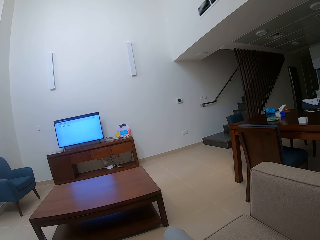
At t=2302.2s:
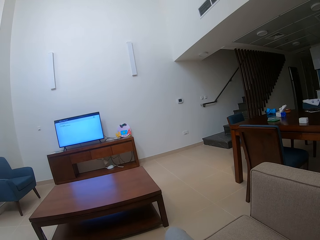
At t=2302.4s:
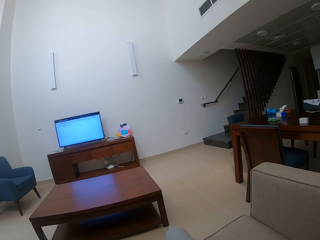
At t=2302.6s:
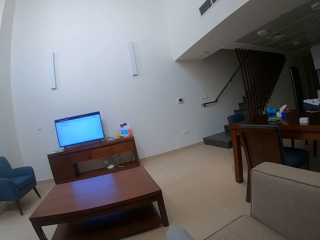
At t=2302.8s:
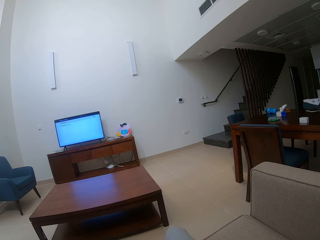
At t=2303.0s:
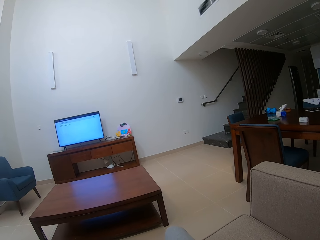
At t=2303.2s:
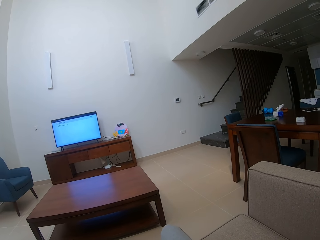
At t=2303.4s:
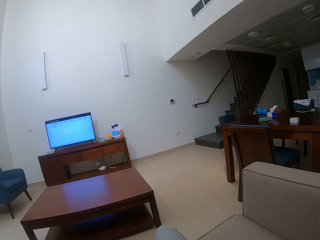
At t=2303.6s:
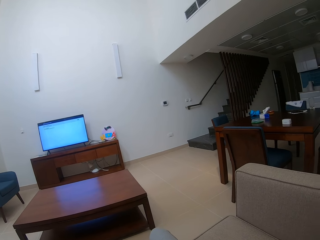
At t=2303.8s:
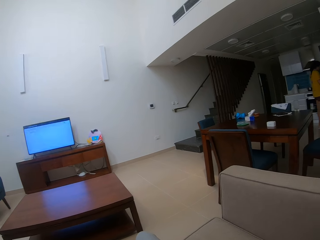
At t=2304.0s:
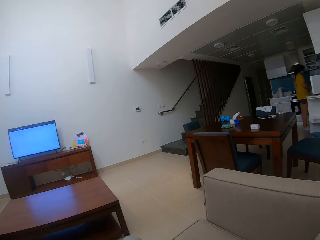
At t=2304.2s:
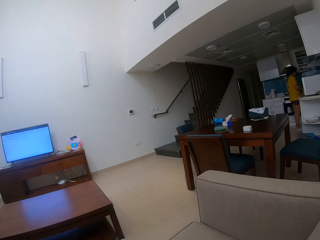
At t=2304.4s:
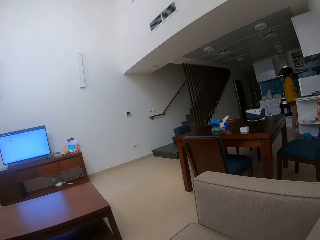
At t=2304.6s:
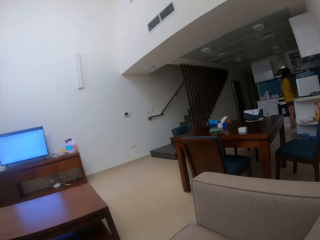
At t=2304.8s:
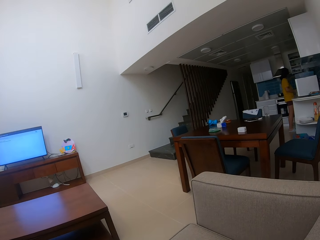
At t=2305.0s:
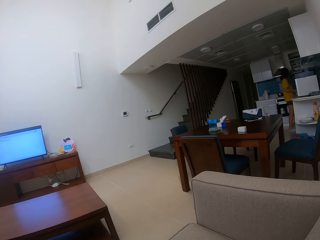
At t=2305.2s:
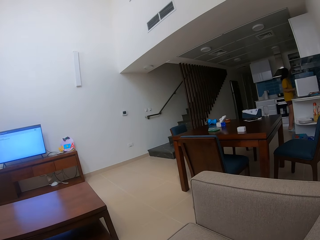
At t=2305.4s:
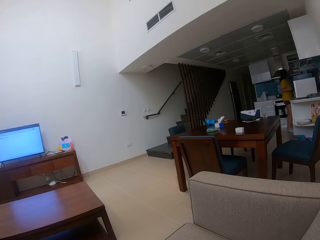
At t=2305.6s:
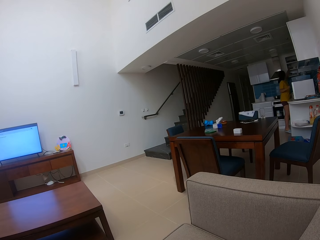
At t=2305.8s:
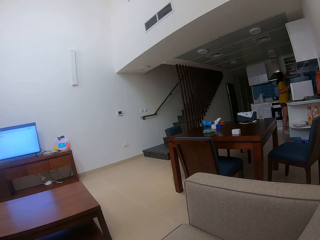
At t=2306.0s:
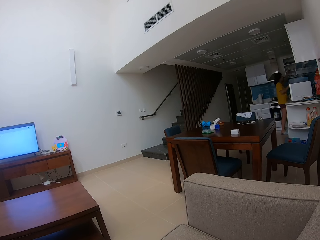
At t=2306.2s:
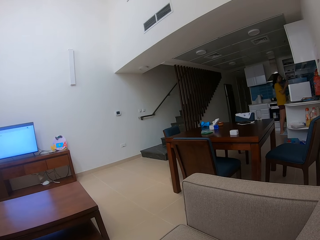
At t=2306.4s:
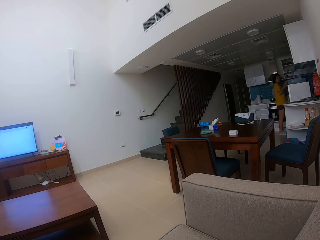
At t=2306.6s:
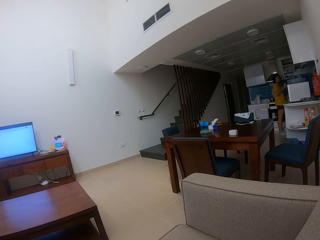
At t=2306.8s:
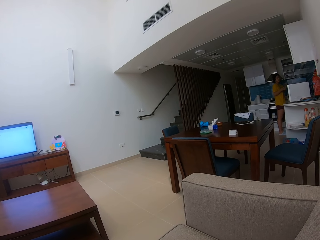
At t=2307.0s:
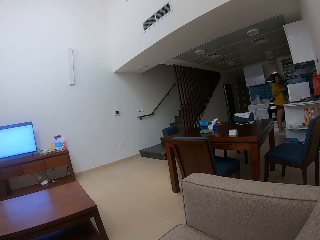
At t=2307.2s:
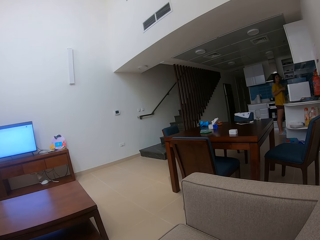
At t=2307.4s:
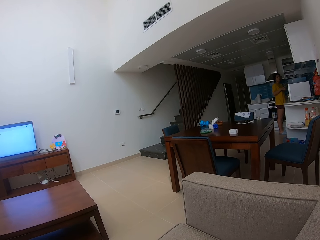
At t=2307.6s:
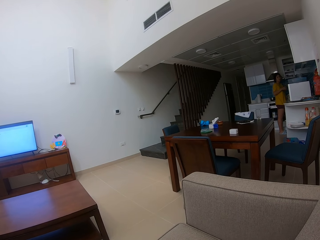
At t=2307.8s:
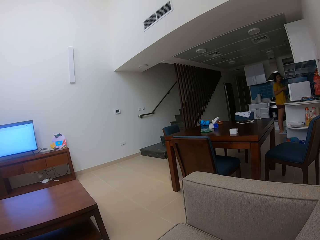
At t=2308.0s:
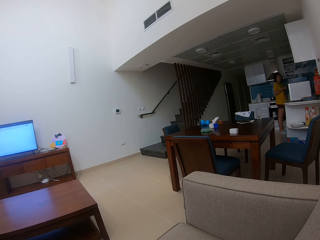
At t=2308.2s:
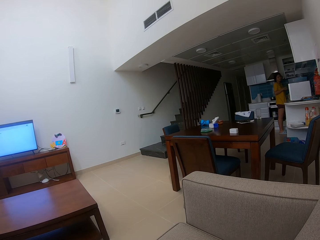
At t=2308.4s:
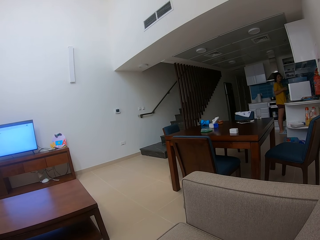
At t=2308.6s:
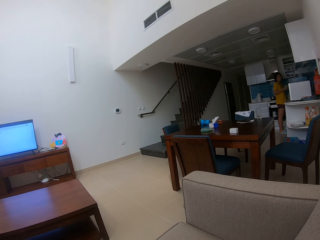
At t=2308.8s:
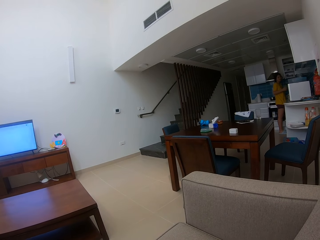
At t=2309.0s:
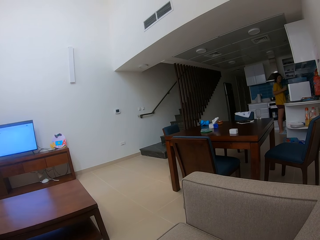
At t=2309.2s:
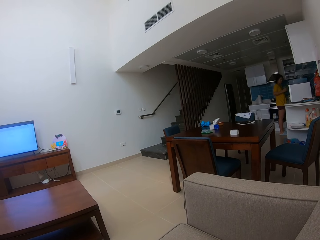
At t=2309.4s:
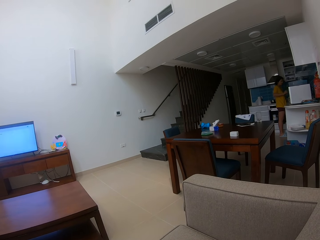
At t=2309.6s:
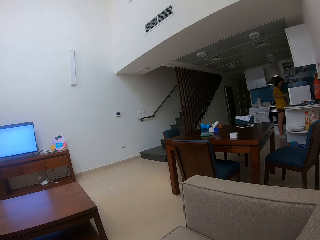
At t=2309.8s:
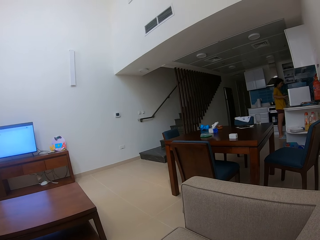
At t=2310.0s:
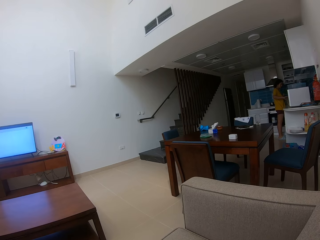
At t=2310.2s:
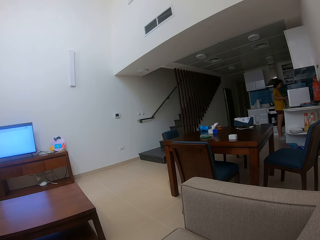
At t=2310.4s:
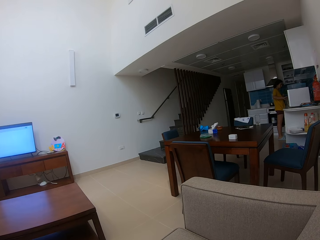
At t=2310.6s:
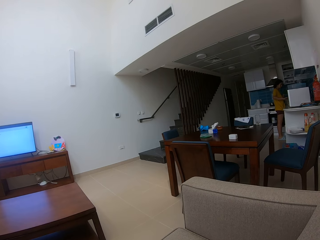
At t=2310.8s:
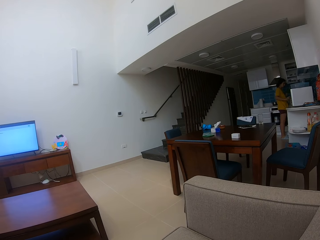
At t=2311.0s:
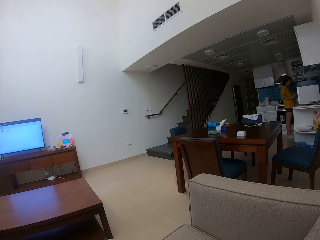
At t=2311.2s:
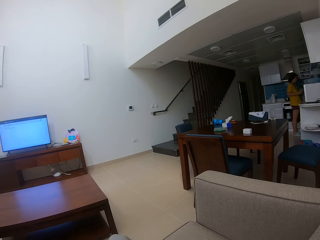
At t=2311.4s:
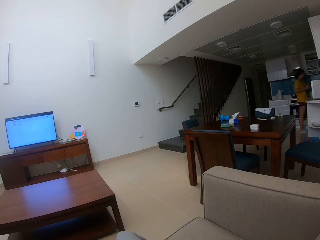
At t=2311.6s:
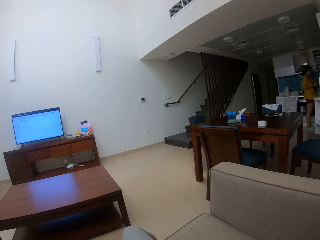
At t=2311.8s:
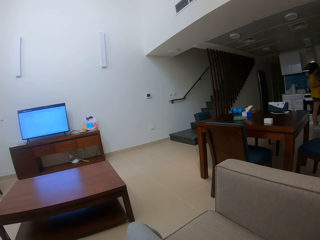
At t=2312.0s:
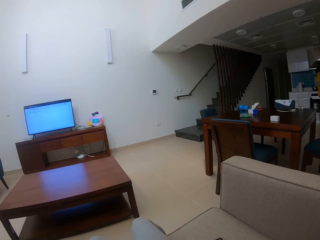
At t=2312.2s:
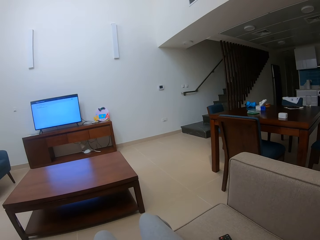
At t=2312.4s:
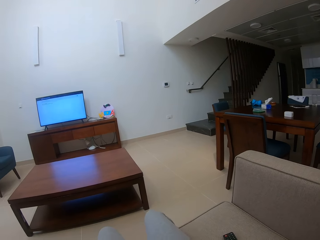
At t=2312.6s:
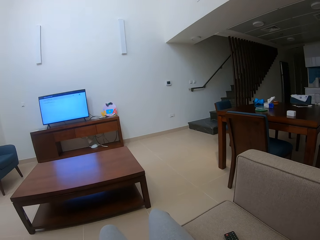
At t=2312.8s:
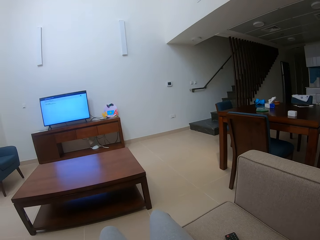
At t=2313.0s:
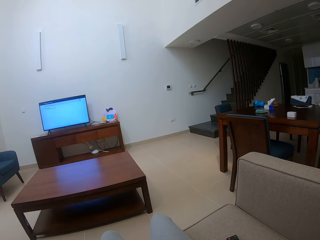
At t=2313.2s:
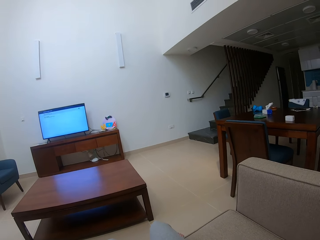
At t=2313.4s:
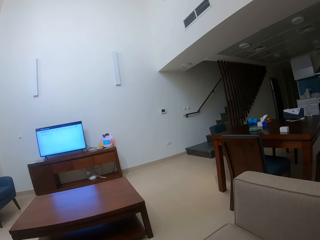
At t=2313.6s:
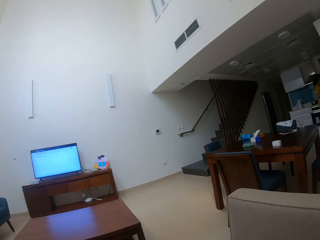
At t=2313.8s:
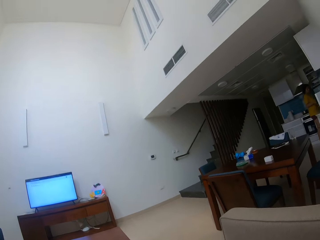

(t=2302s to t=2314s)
The camera wearer looks around the house. They stare at the person. They look around the house.

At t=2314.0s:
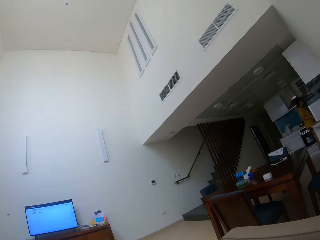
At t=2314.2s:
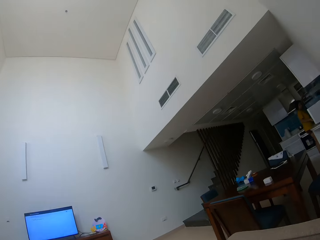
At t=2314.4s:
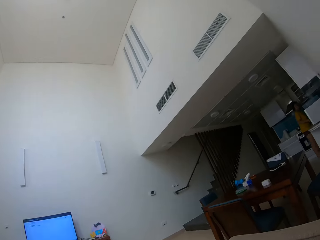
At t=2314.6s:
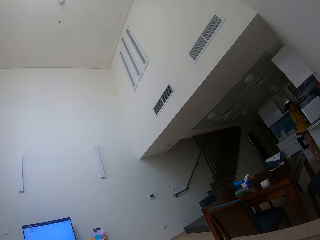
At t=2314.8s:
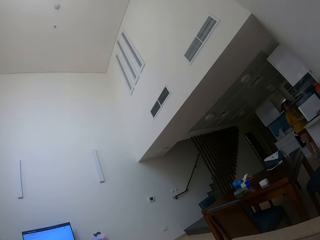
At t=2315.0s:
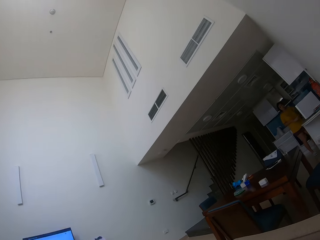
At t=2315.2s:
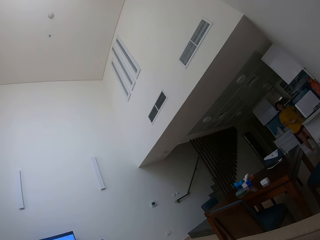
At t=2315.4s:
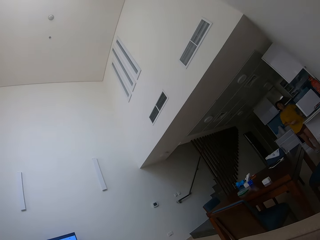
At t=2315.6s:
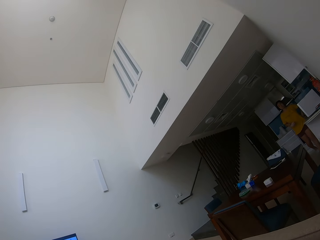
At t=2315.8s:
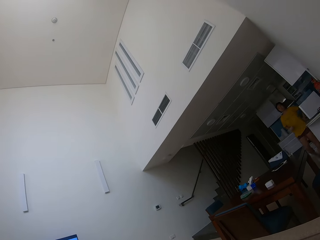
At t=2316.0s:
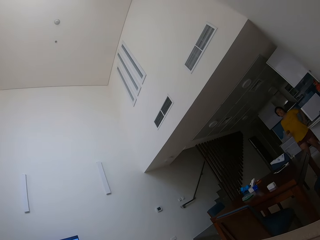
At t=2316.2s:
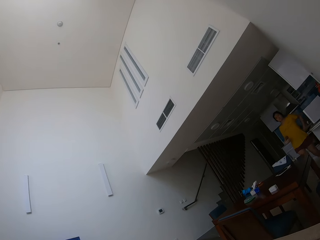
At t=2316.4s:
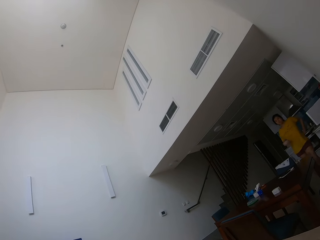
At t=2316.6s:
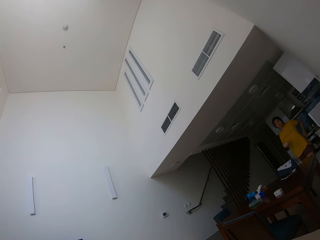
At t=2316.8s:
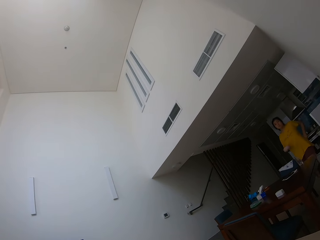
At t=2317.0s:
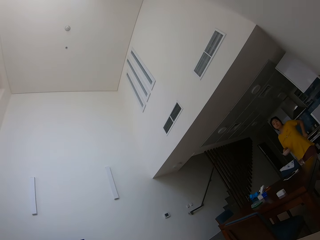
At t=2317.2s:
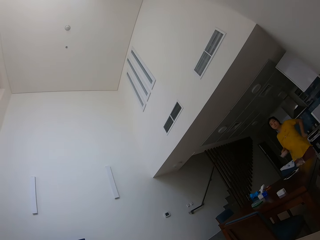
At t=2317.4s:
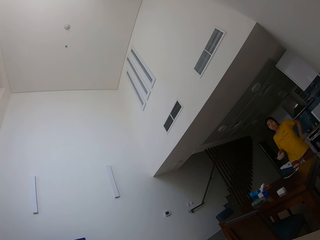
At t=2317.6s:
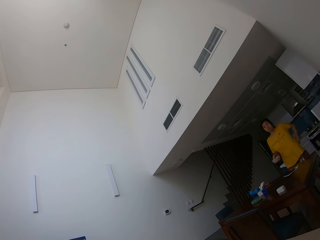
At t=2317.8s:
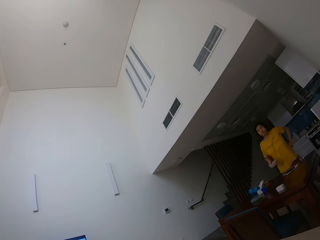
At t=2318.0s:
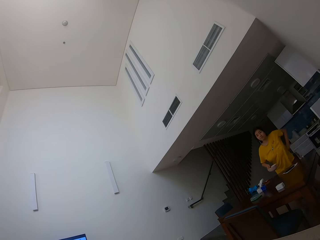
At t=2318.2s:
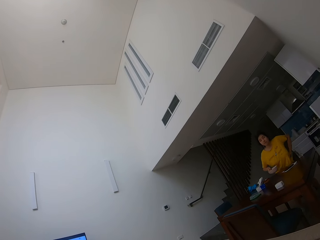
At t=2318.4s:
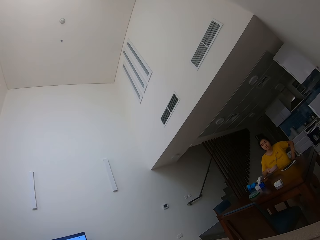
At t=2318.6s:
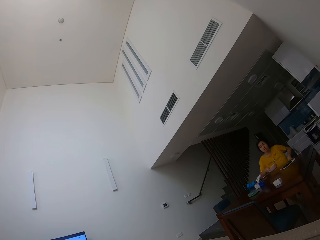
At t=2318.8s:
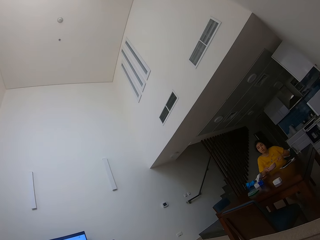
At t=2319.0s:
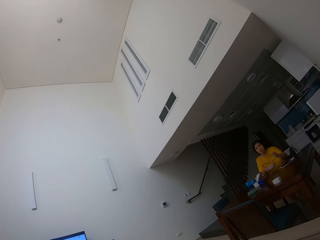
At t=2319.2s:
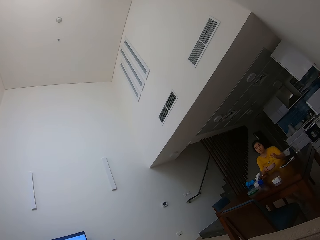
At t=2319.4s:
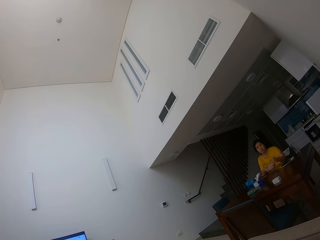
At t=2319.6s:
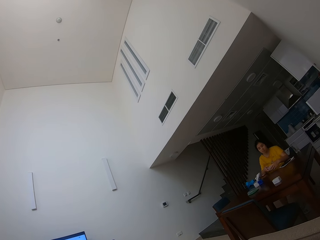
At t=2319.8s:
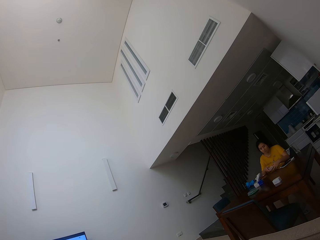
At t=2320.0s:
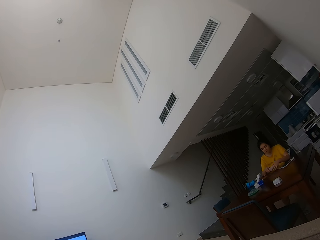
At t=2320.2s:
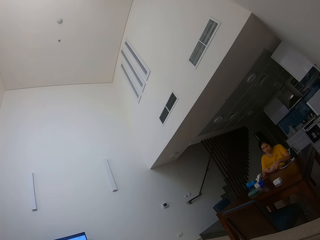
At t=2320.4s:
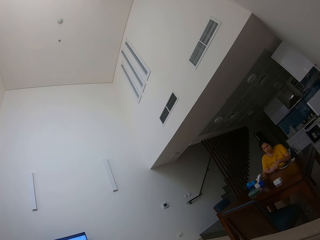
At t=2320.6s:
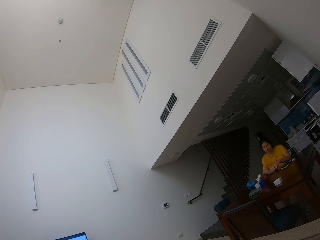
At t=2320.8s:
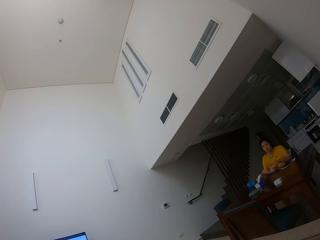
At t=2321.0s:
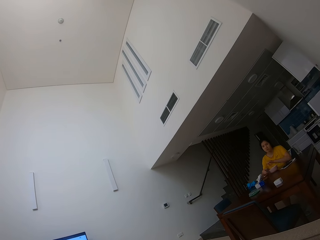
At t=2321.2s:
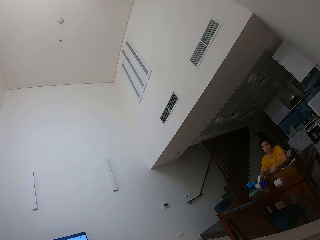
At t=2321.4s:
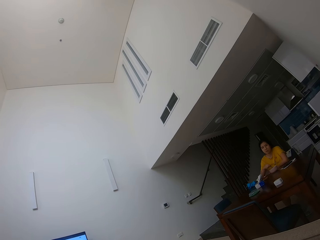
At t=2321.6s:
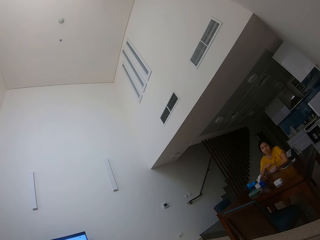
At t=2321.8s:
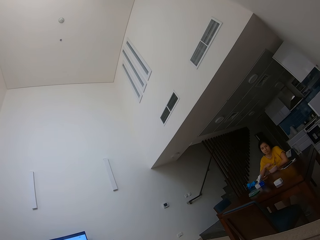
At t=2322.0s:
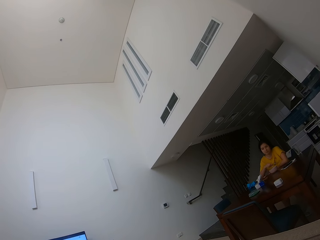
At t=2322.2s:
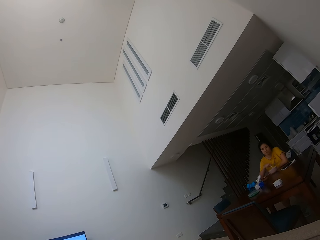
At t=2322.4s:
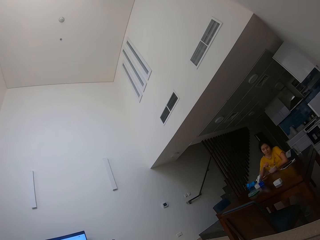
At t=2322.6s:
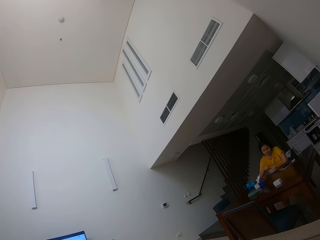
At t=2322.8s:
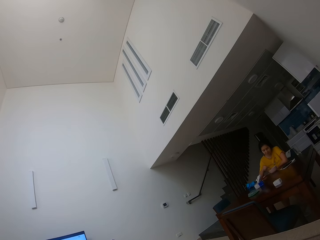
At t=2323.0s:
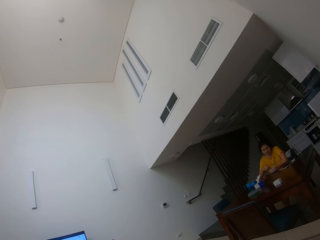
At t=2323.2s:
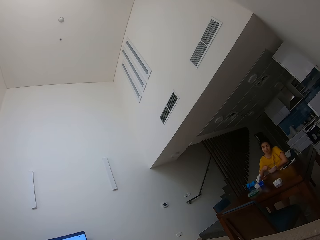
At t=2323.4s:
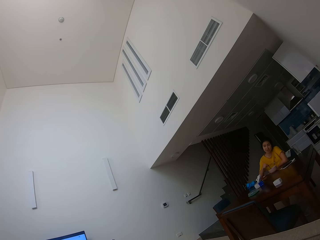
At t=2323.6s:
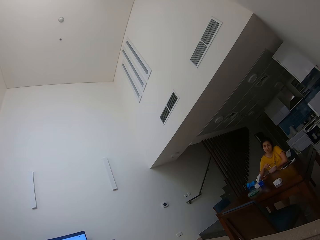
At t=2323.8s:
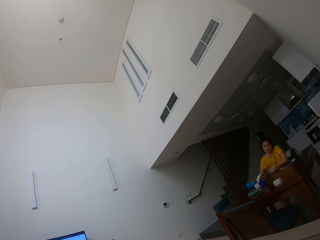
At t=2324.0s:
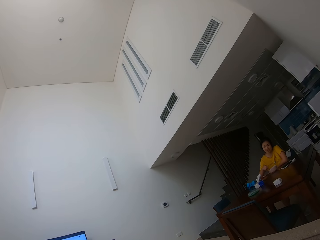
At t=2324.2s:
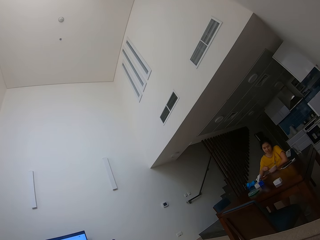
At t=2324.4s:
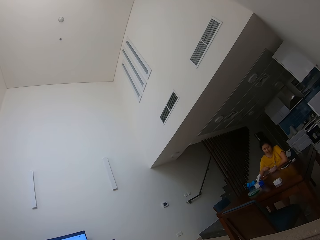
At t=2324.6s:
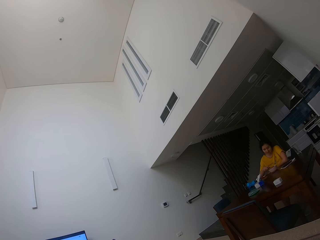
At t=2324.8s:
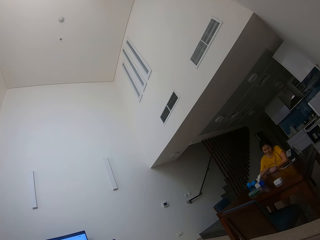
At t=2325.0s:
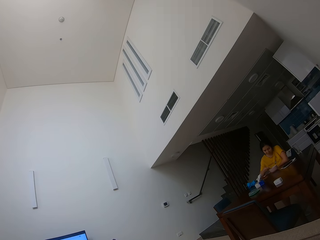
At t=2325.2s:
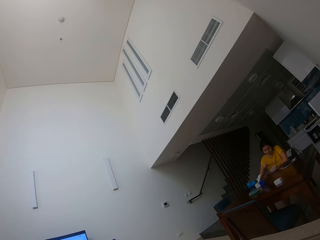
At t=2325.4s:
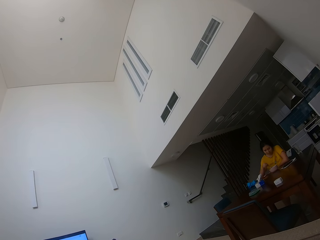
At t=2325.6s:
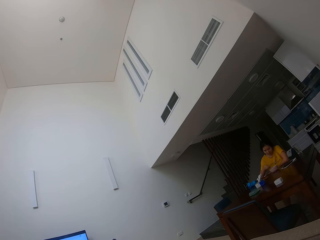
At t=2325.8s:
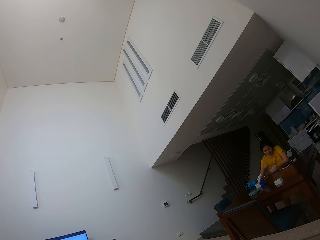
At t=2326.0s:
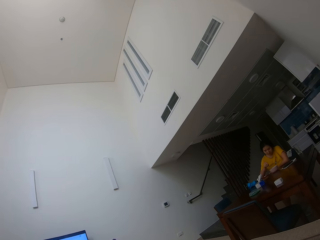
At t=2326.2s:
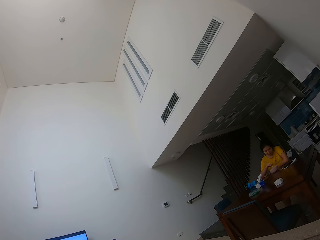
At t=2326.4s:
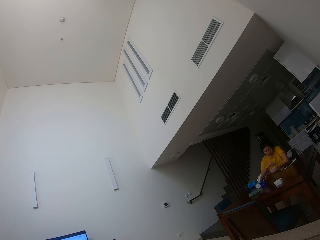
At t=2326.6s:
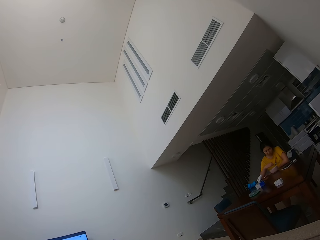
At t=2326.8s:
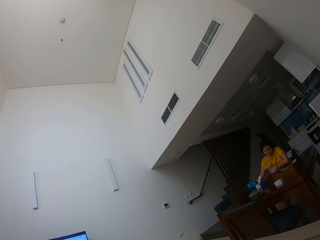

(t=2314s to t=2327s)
The camera wearer stares at the person. The person walks around the house and sits on a chair. The camera wearer stares at the person. The person talks to the camera wearer and mixes the food in the bowl with a spoon.
